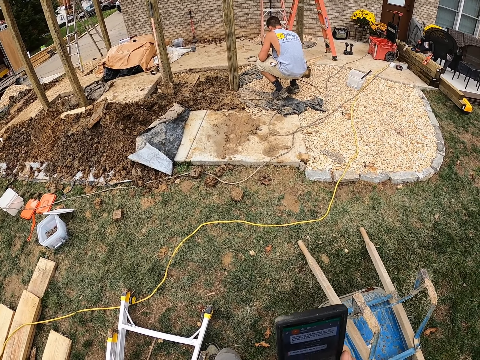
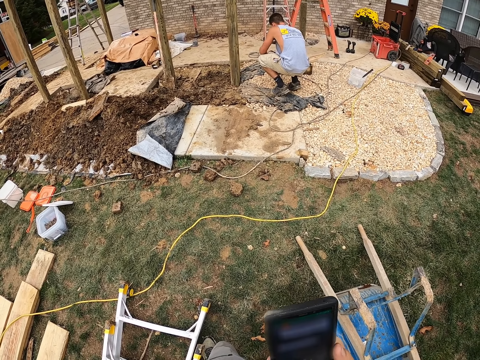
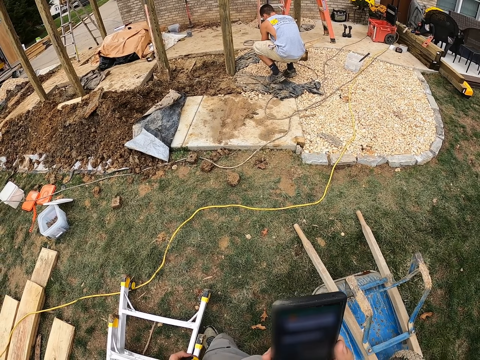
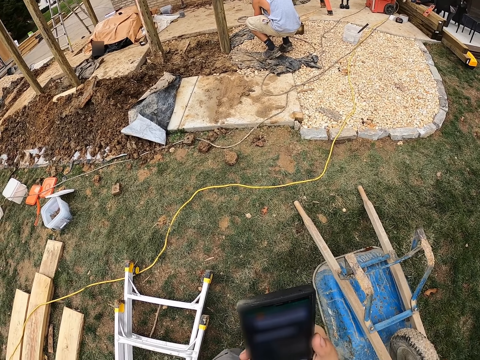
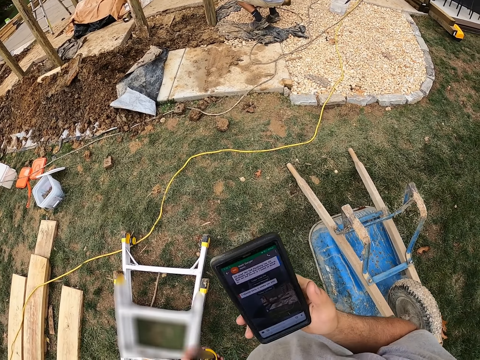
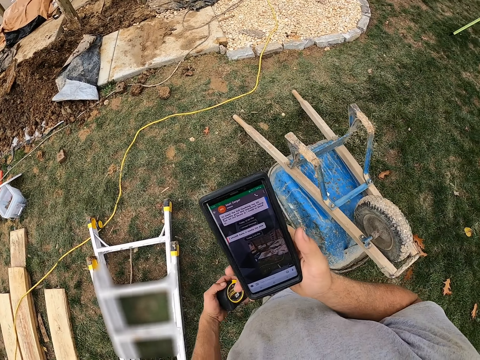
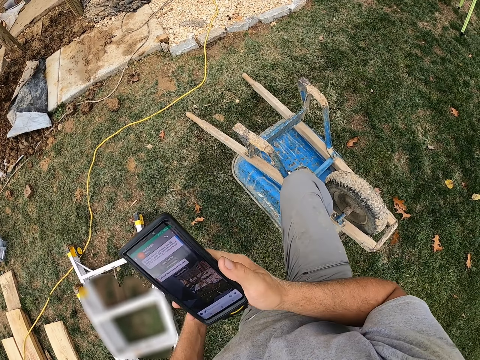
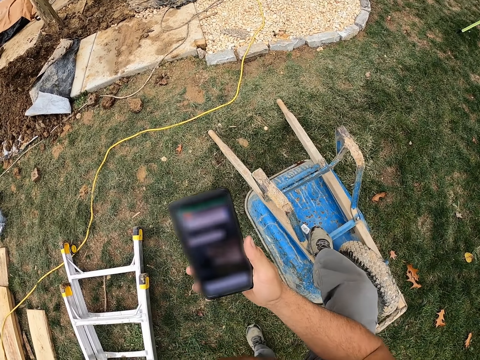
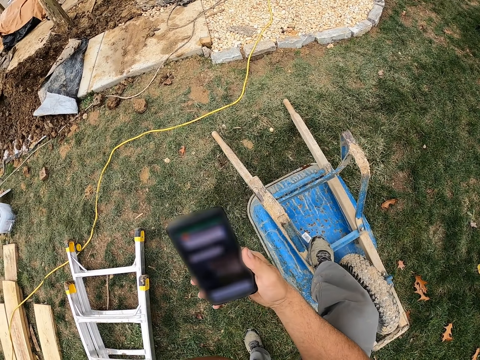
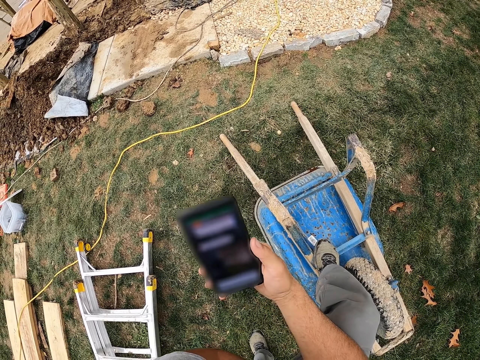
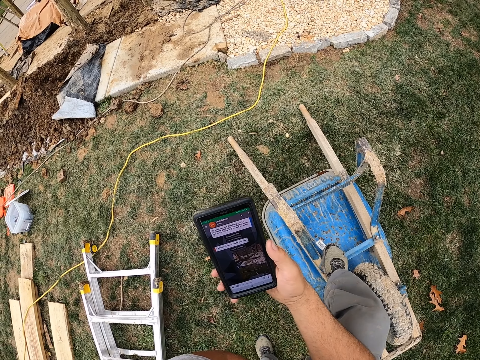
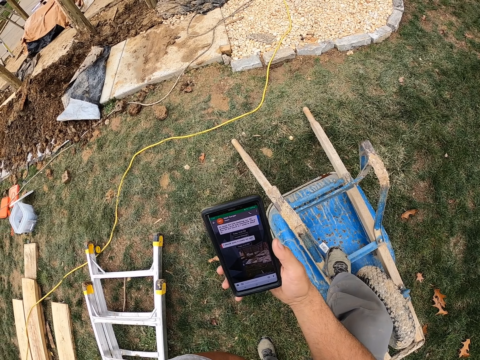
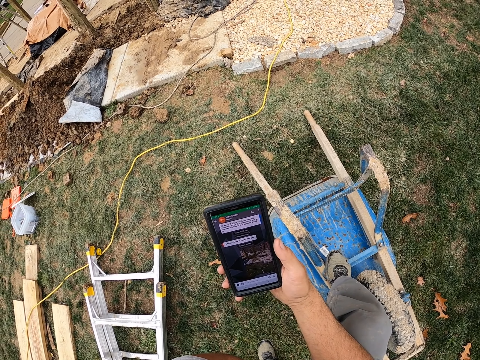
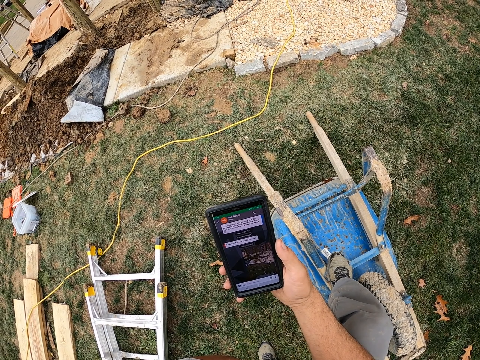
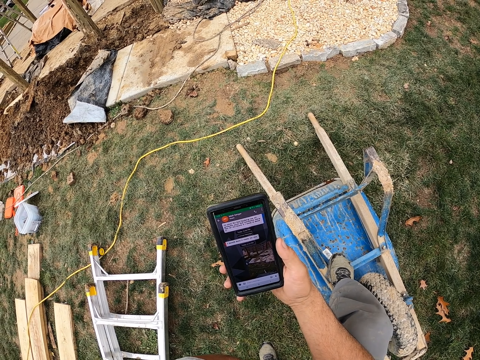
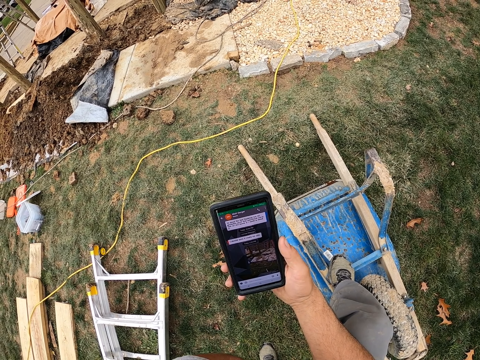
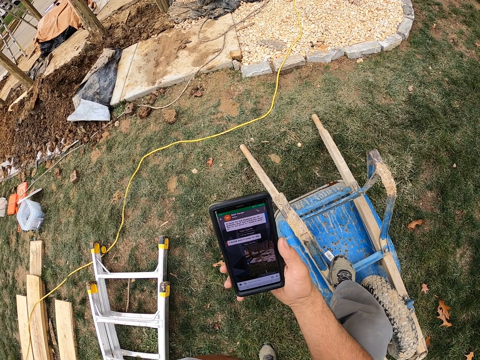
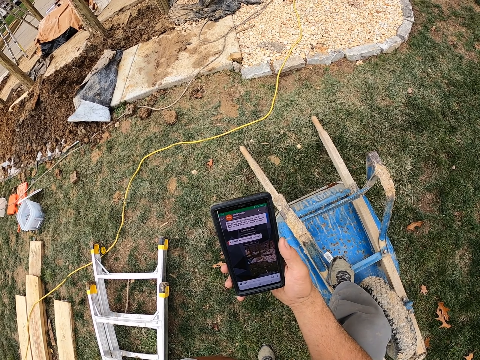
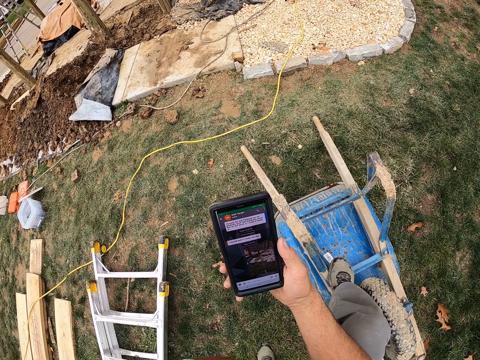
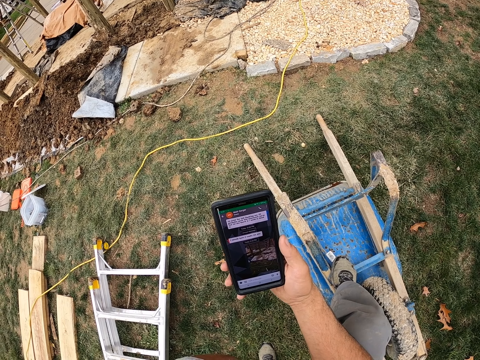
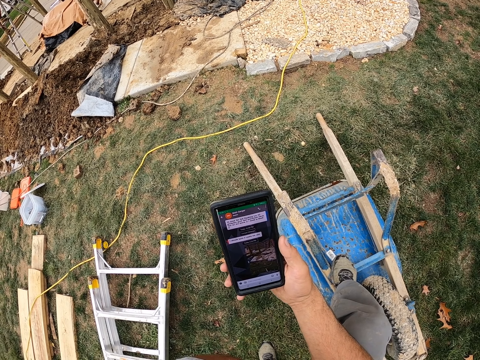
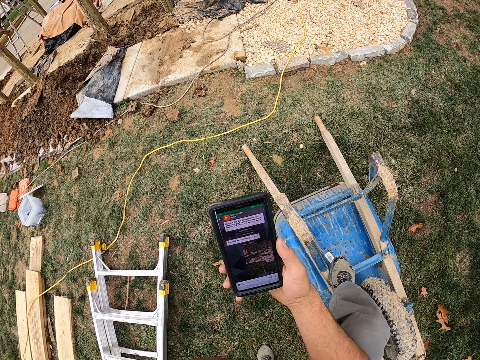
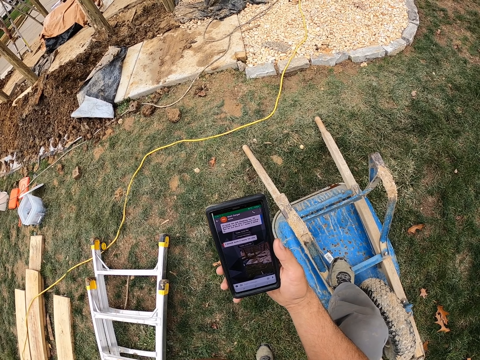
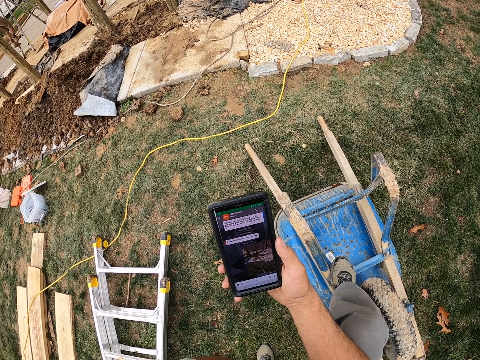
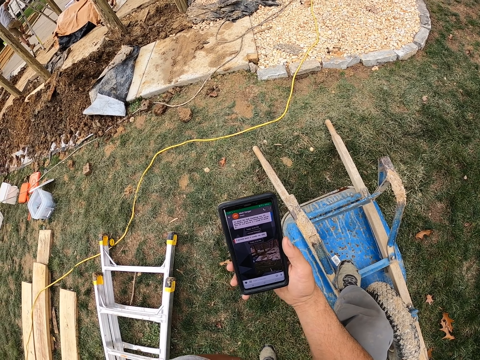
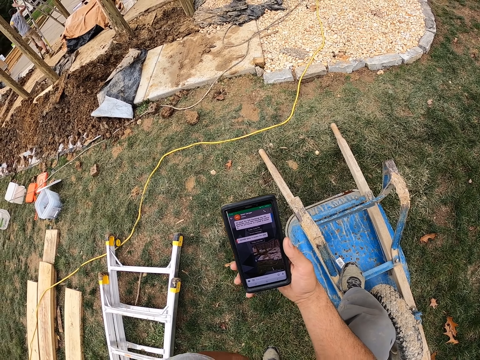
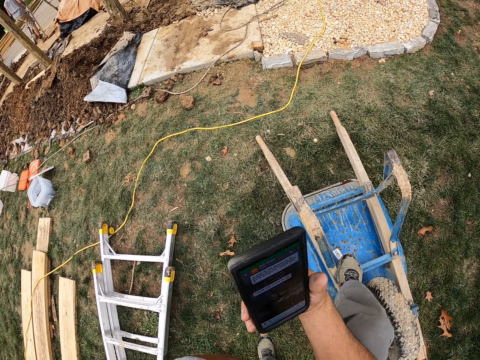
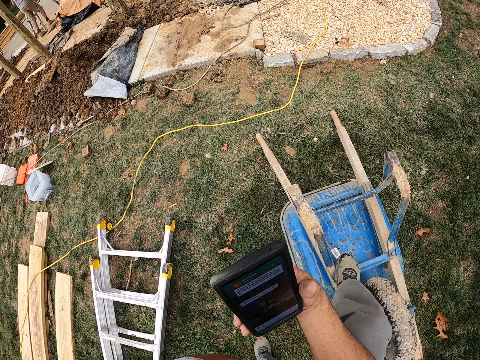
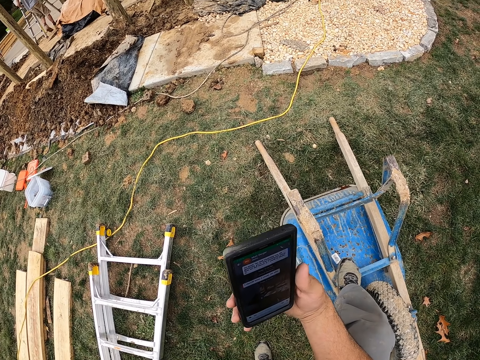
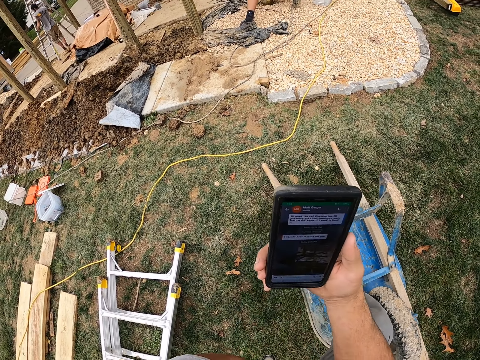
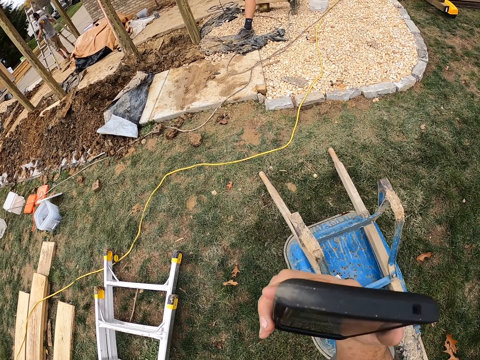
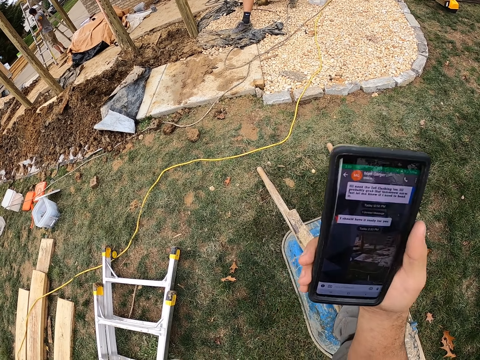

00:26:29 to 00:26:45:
The camera wearer steps on a wheelbarrow. A man walks down the ladder.

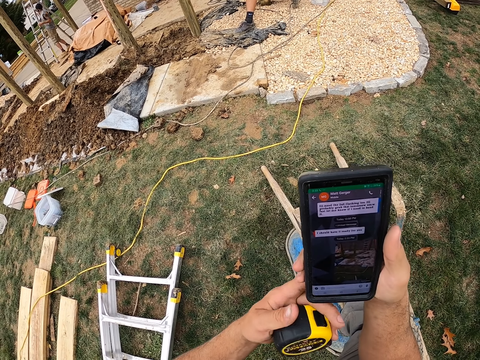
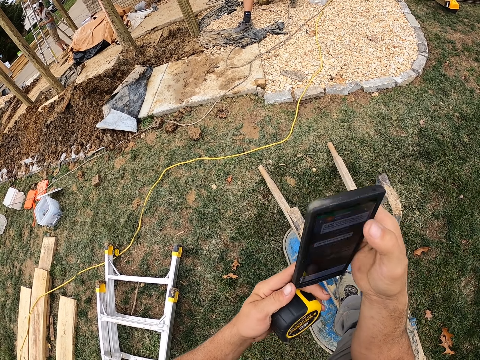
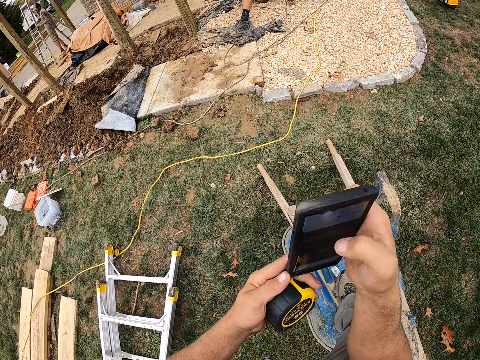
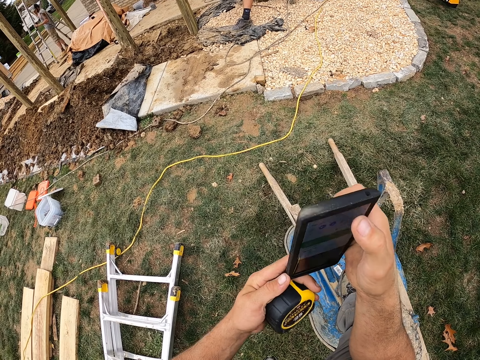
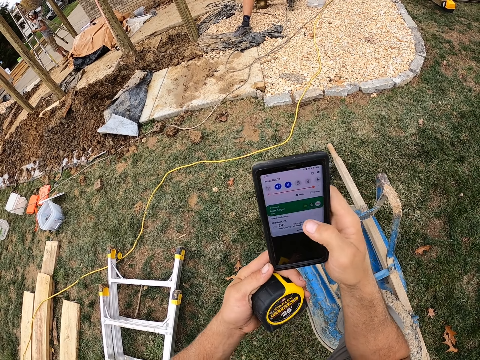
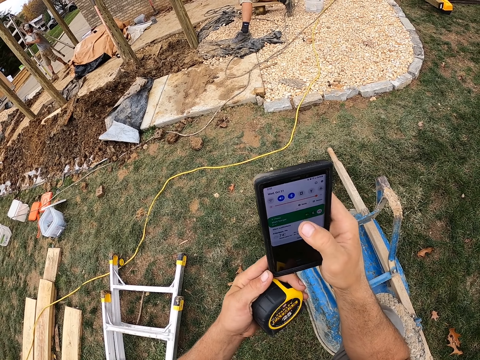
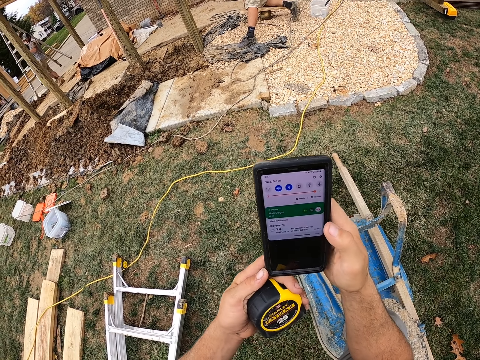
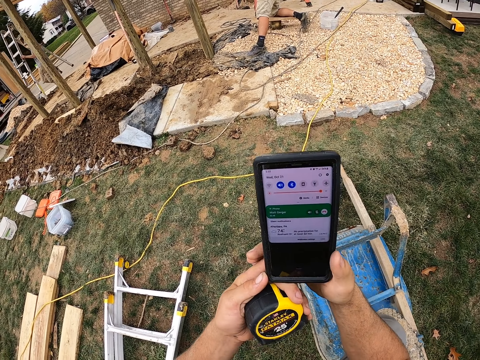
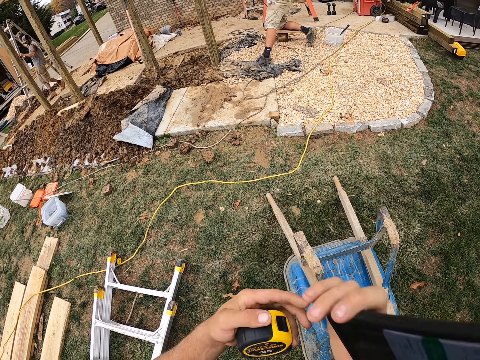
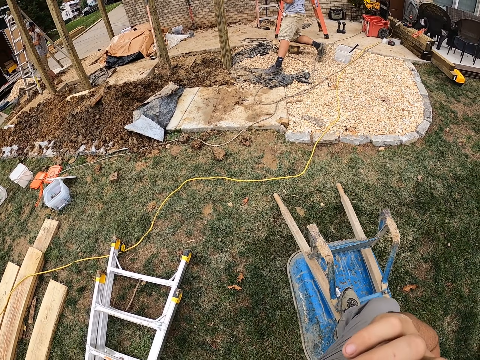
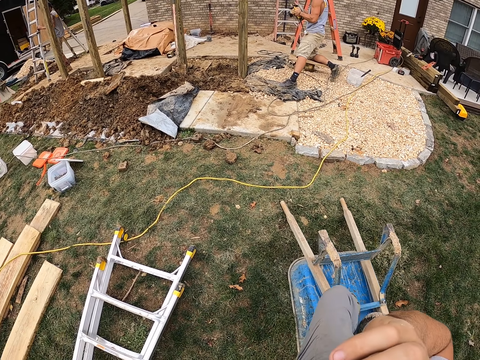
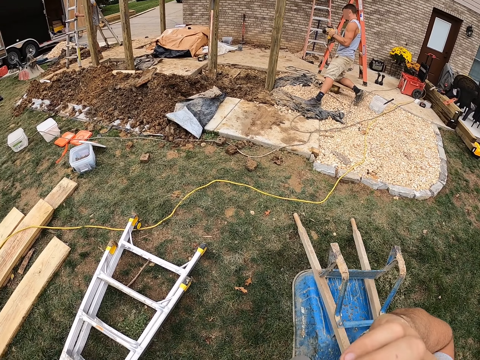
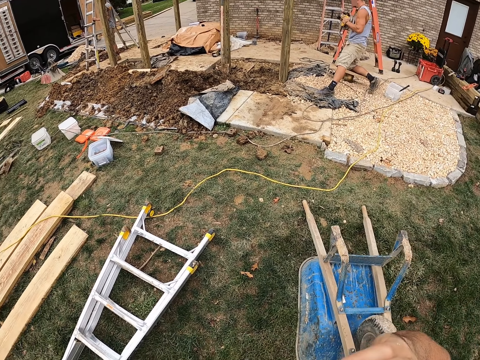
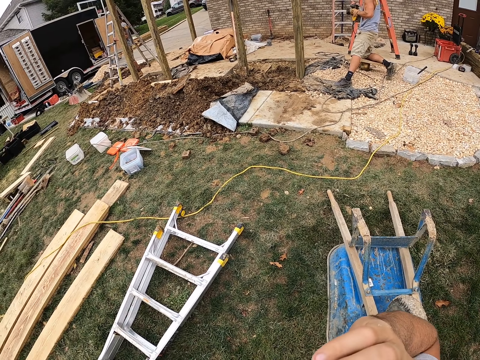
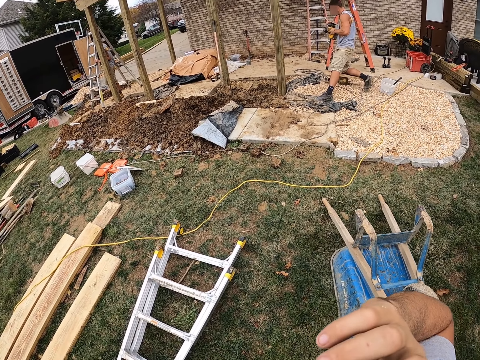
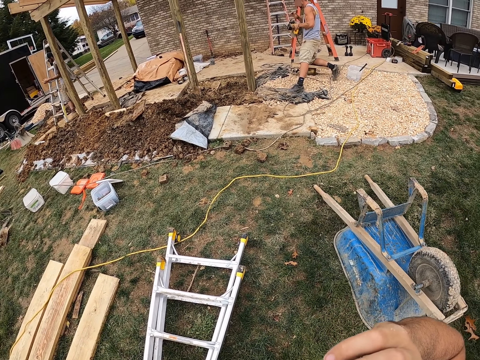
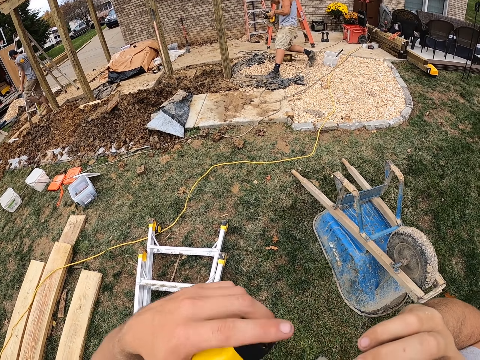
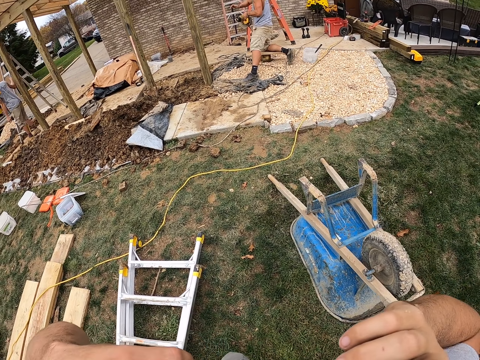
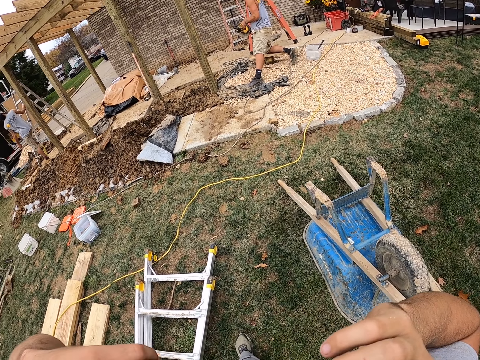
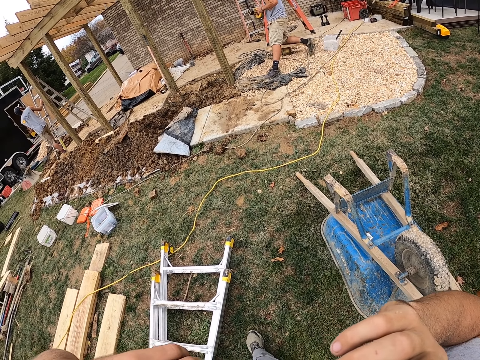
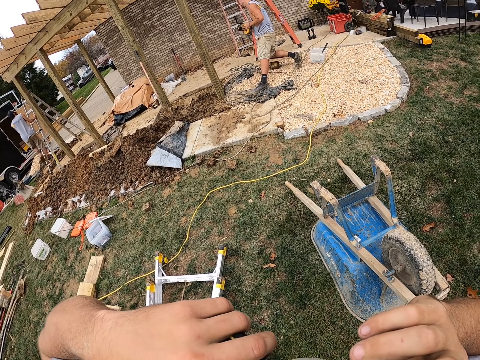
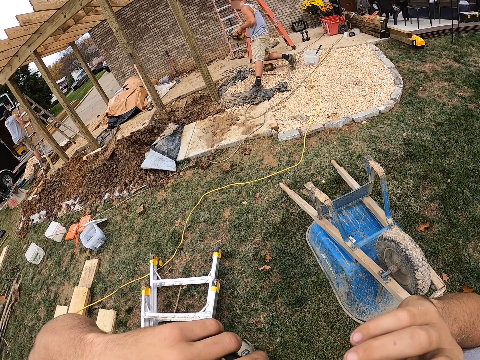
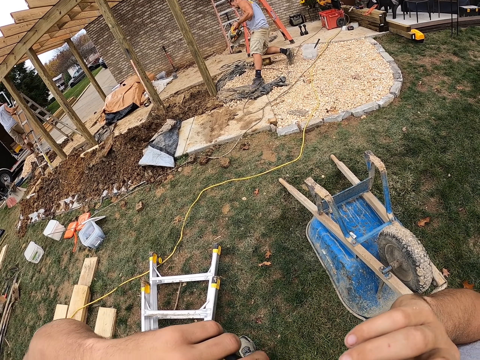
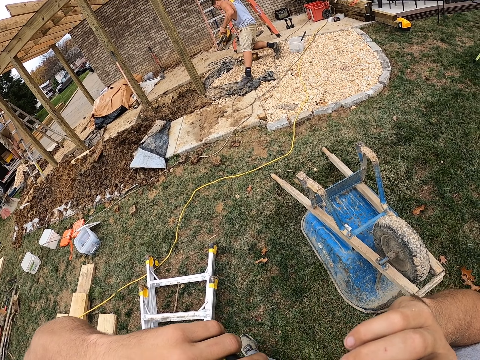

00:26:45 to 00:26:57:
A man carries the ladder. The camera wearer touches his cell phone. The man walks with the ladder and puts the ladder on the ground. The camera wearer converses on his cell phone. Another man fixes a circular saw and hits the circular saw with his hand. The camera wearer looks around the construction site. The first man walks up the ladder.
